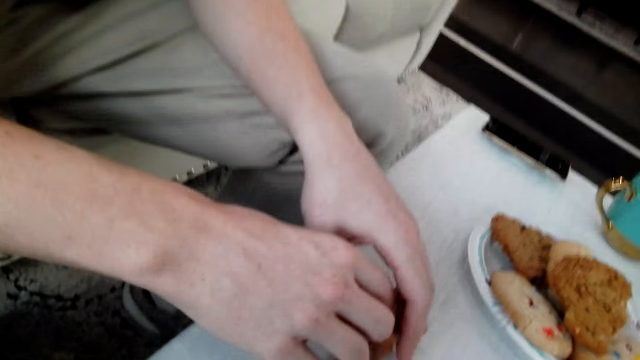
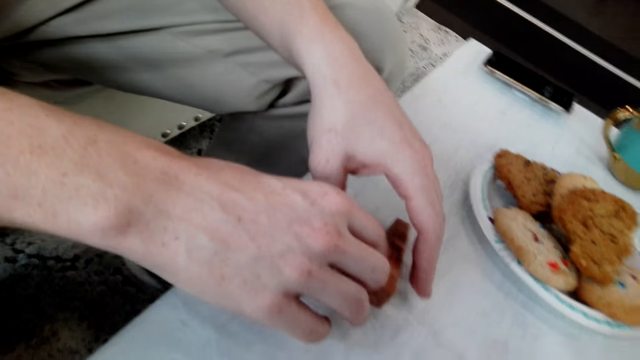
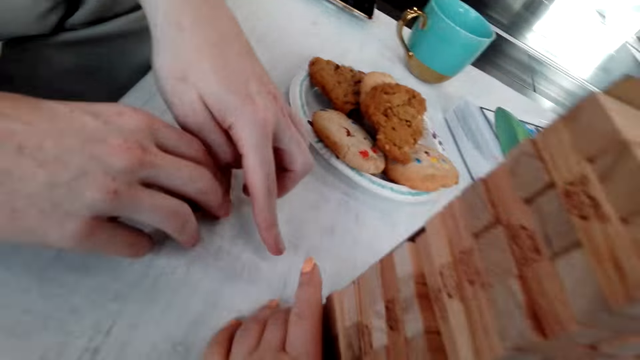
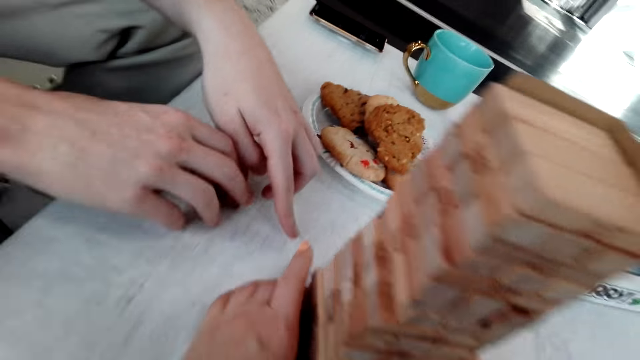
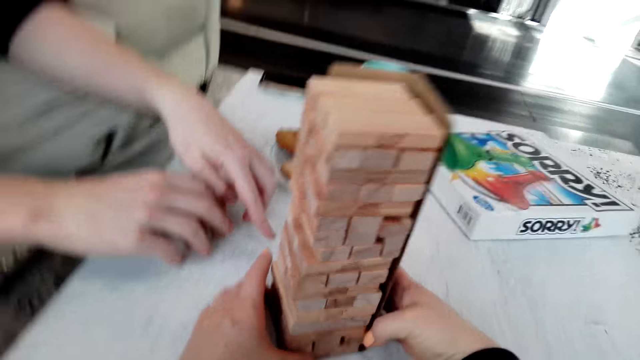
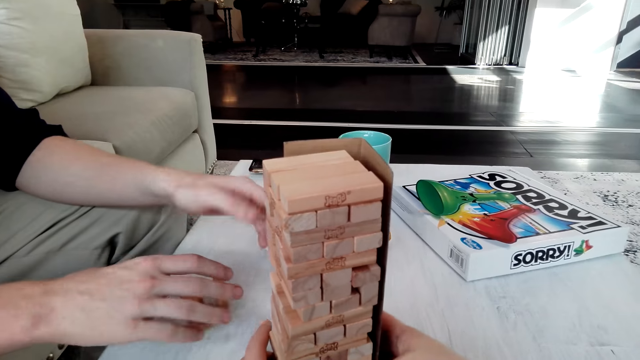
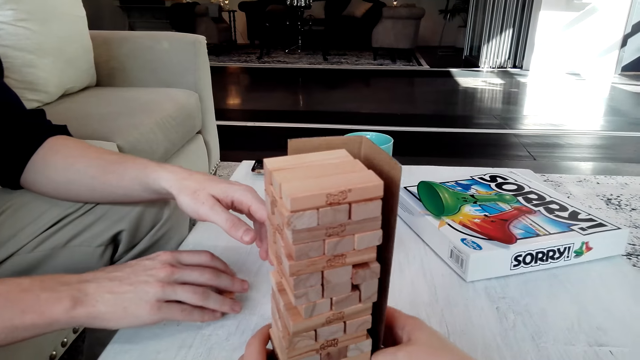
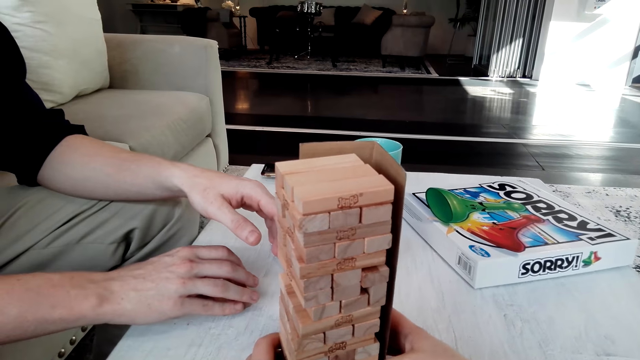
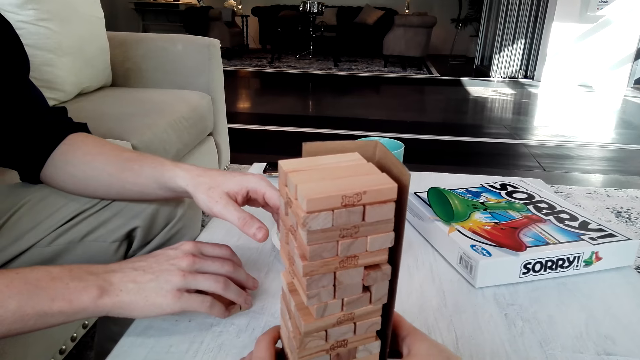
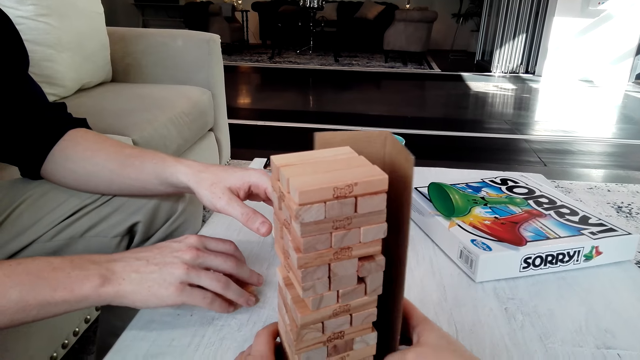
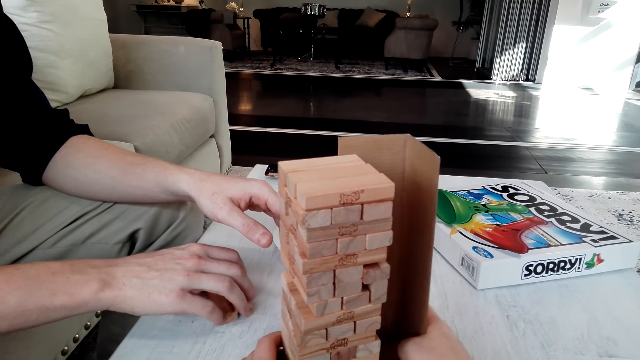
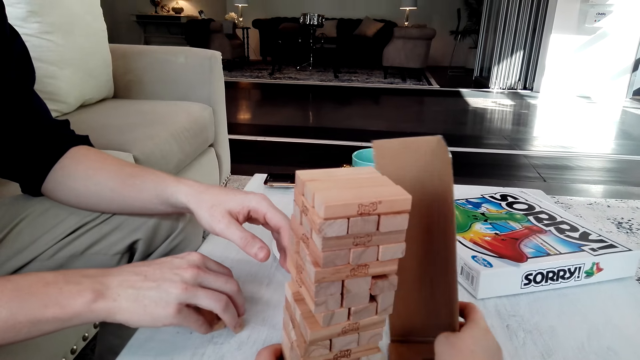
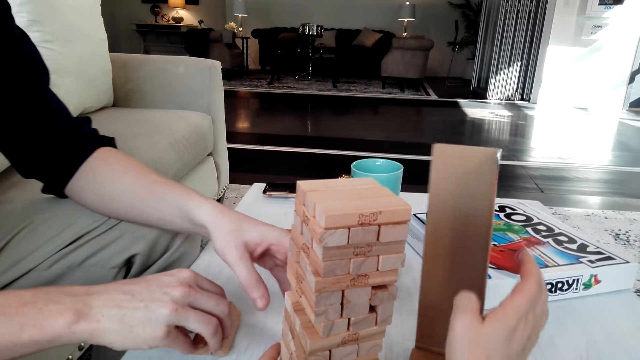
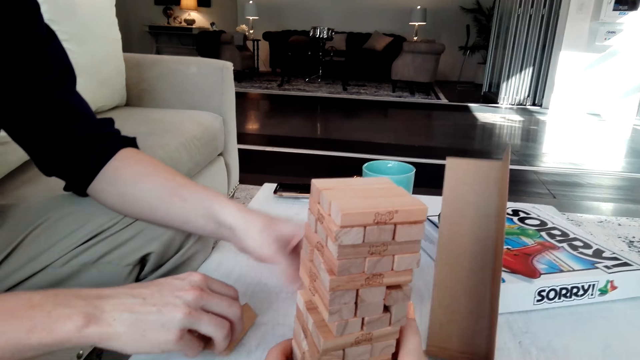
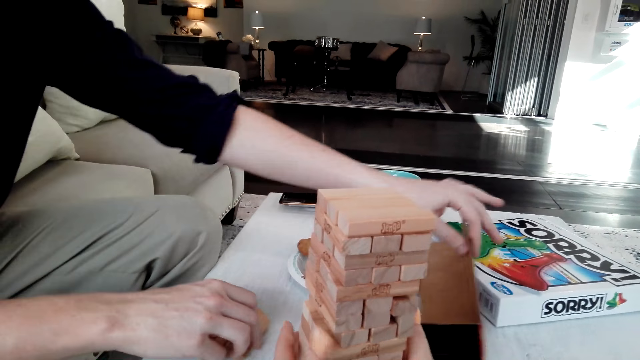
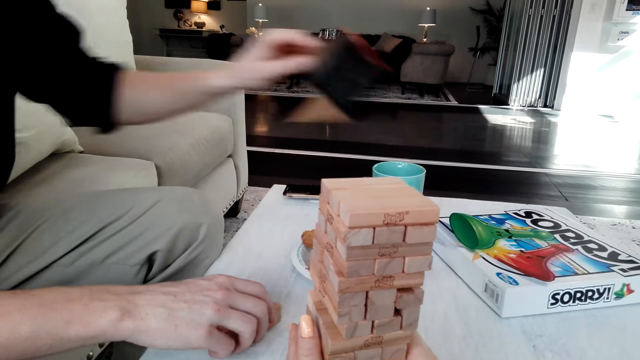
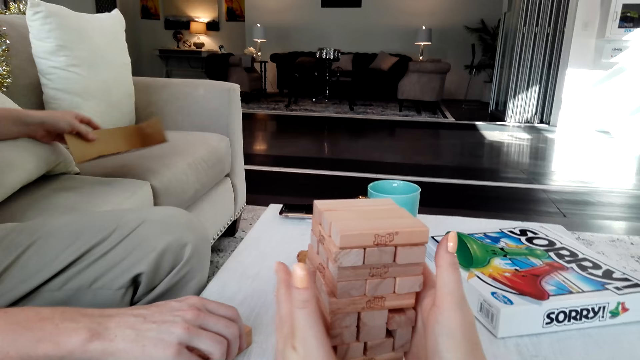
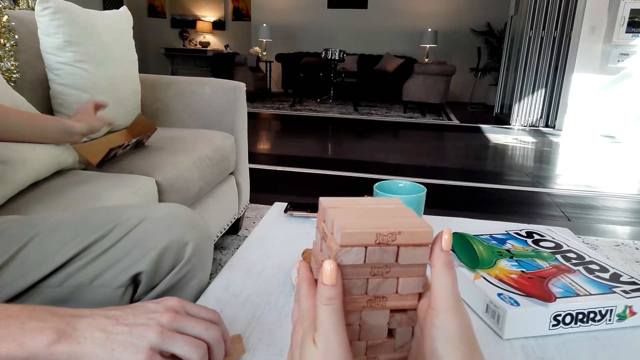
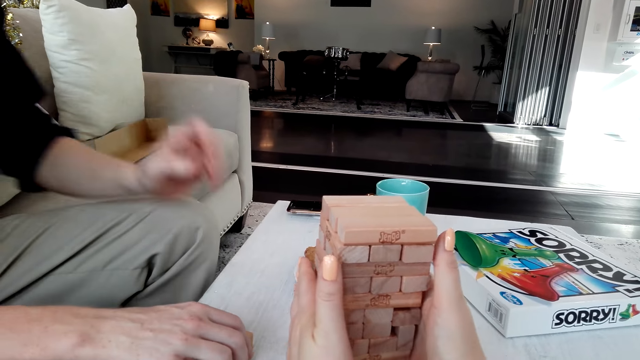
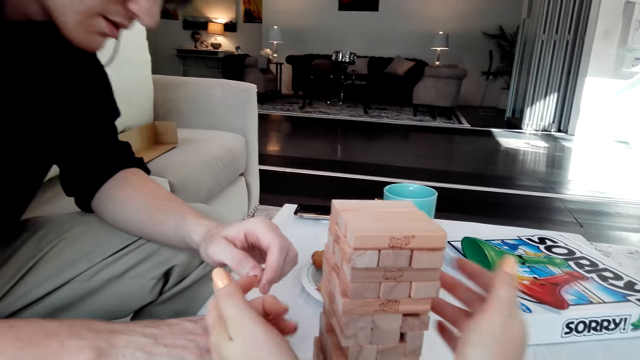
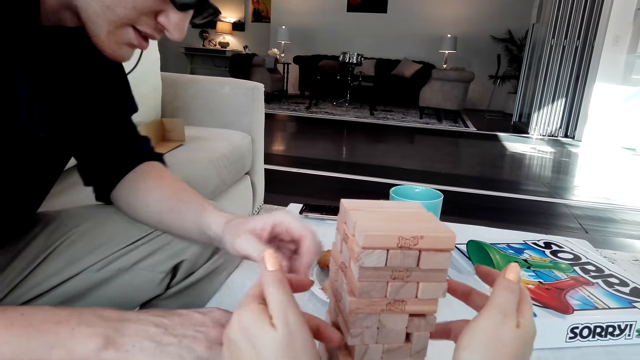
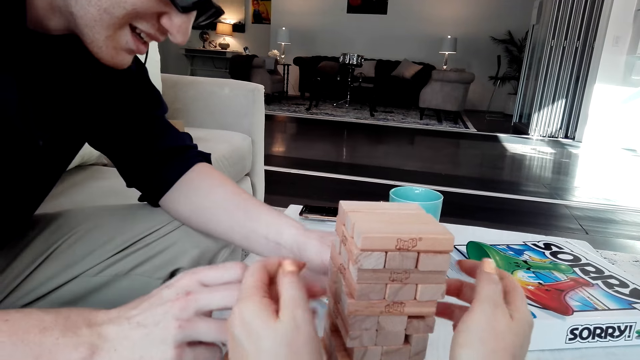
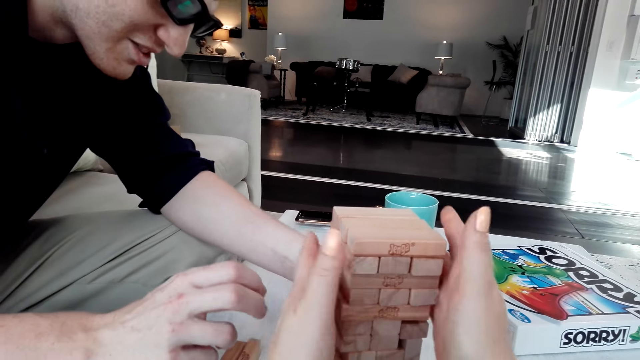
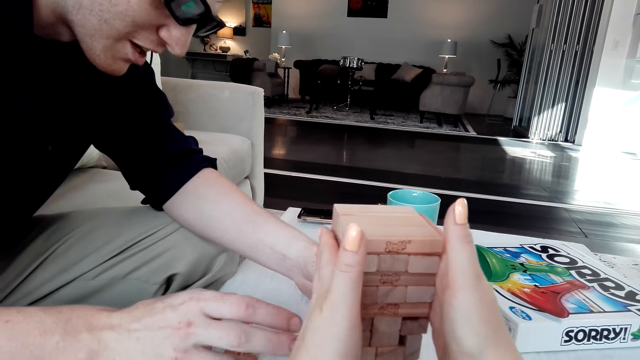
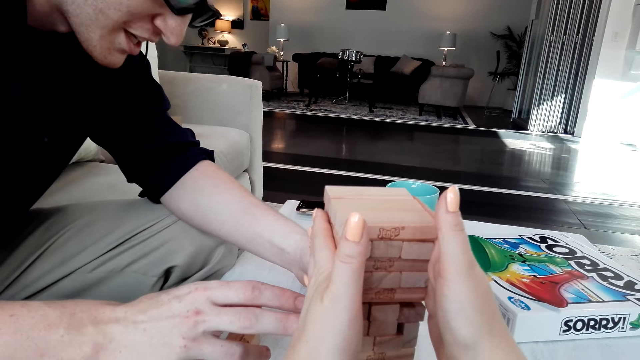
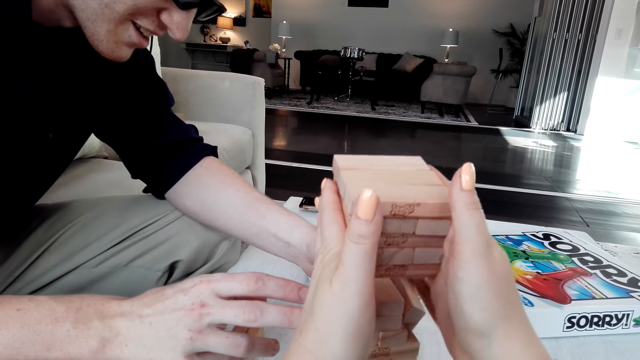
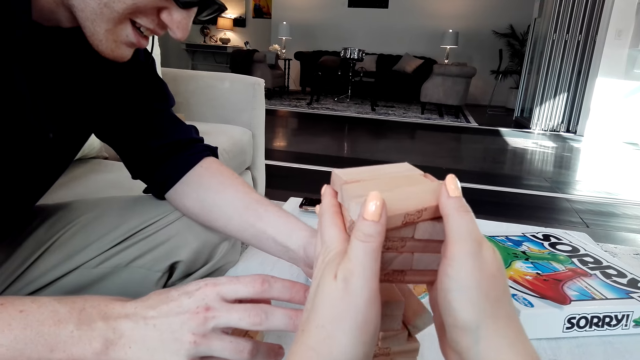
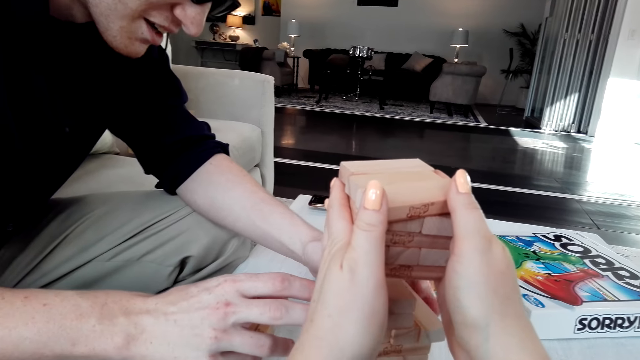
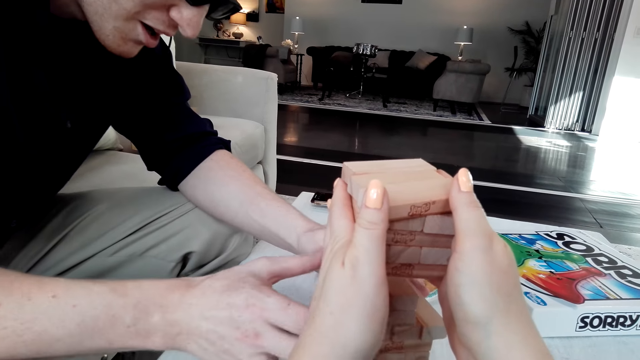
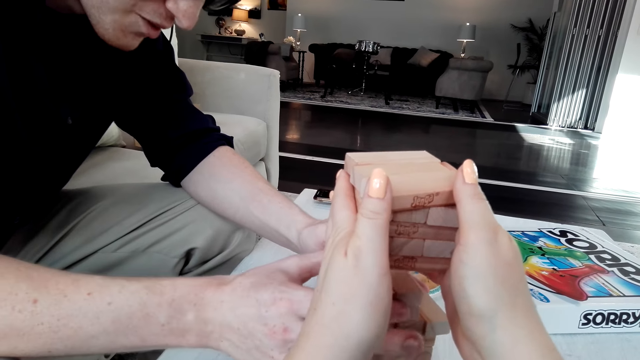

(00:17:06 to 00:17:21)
The camera wearer converses with a man. The man places the wooden blocks or Jenga blocks on the table. The camera wearer removes the carton from the wooden blocks. The man picks up the carton and places the carton on the couch. The camera wearer interacts with the man. He touches the Jenga blocks. He lifts his hands from the wooden blocks. He converses with the man. He holds the wooden blocks. The man touches the Jenga blocks. The camera wearer lifts up the Jenga blocks.

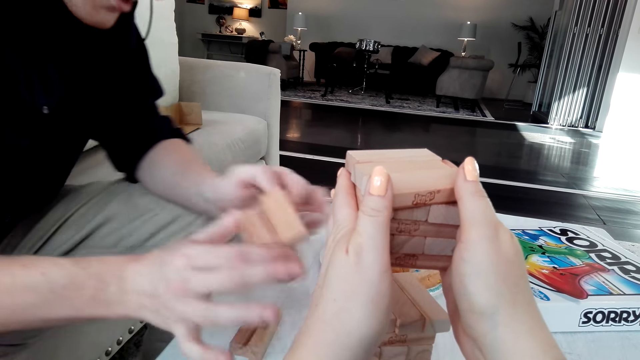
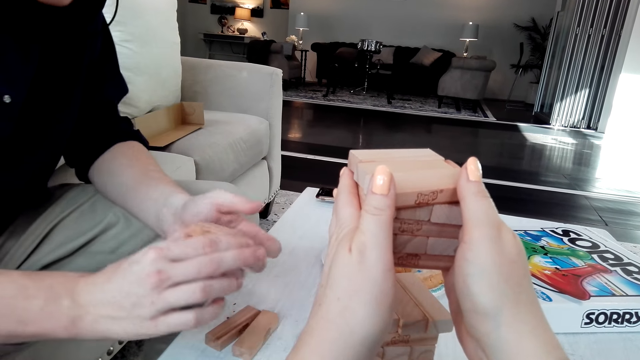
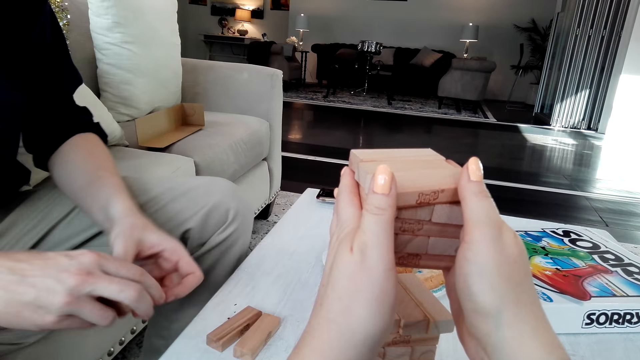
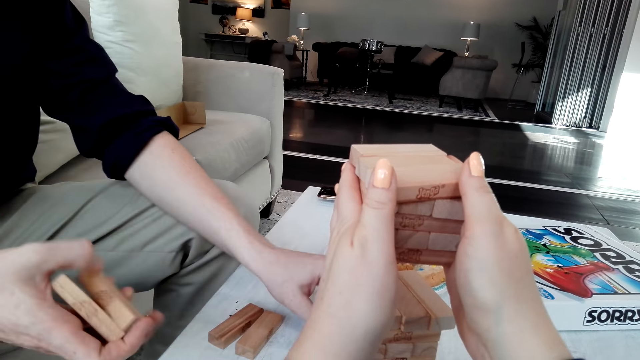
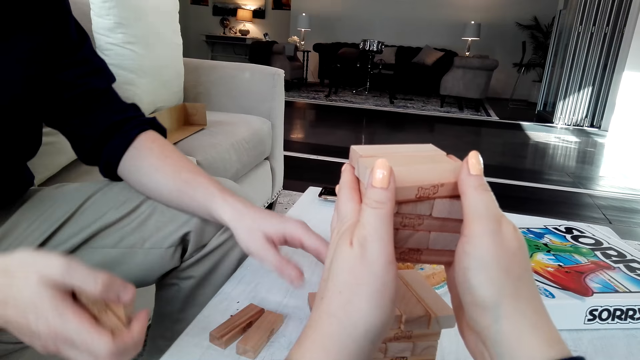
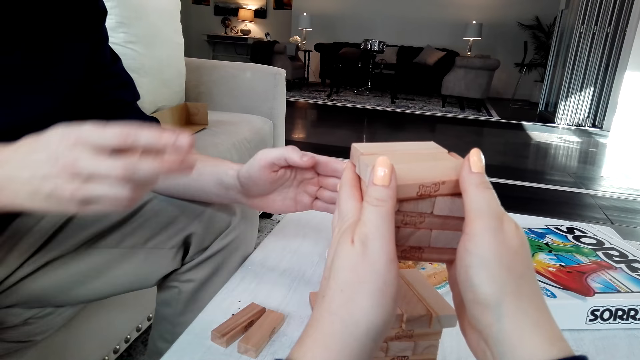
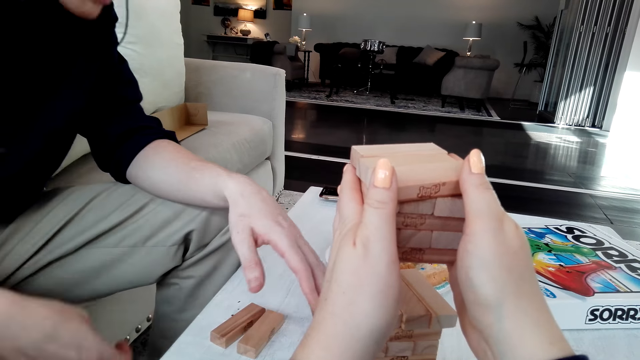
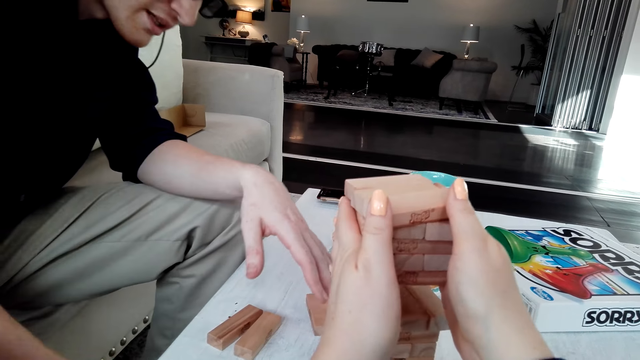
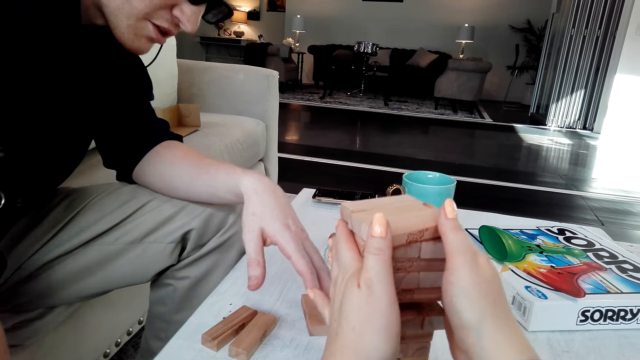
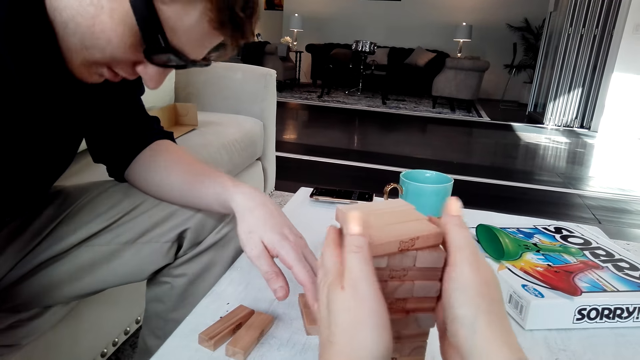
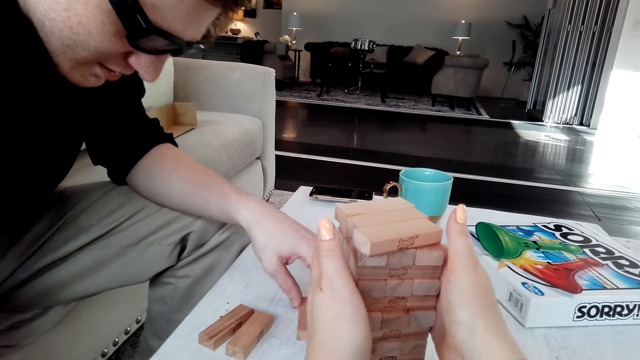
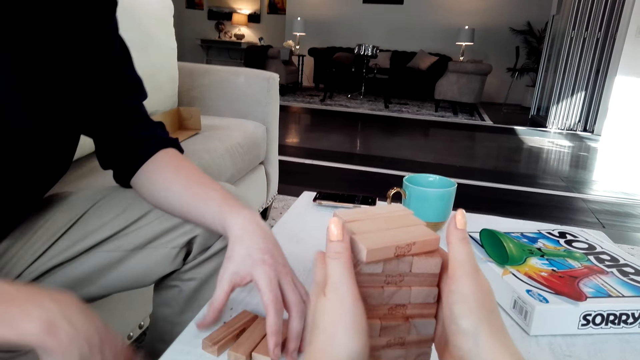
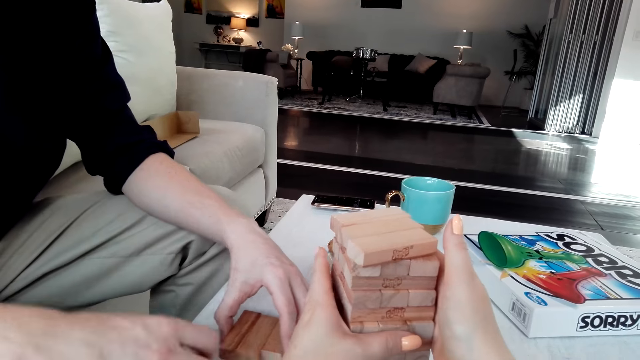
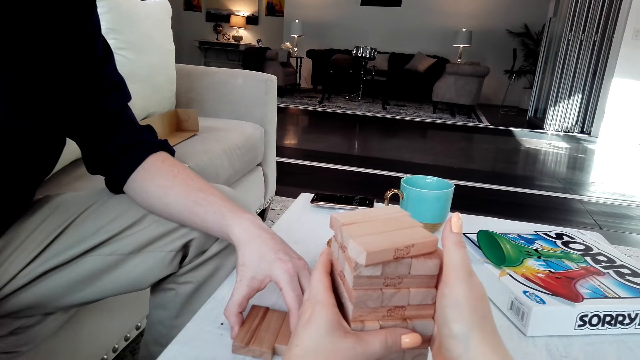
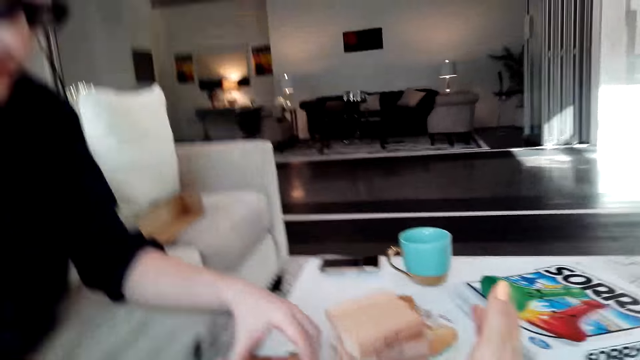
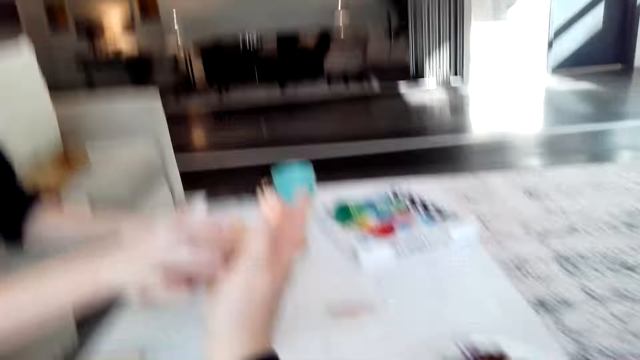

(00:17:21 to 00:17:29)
A man lifts the wooden blocks, drops the wooden blocks, and picks up the wooden blocks from the table. The camera wearer converses with the man. They place the wooden blocks on the other wooden blocks. They converse with the man. The man drags the wooden blocks on the table.
